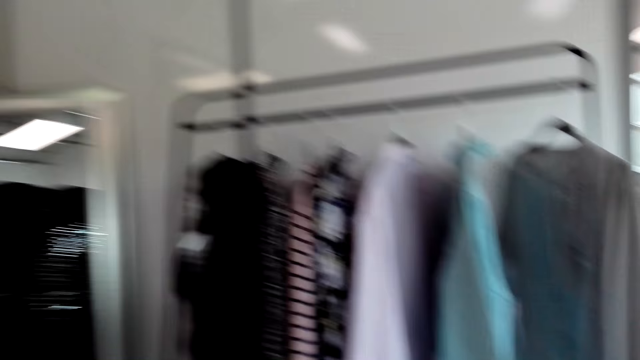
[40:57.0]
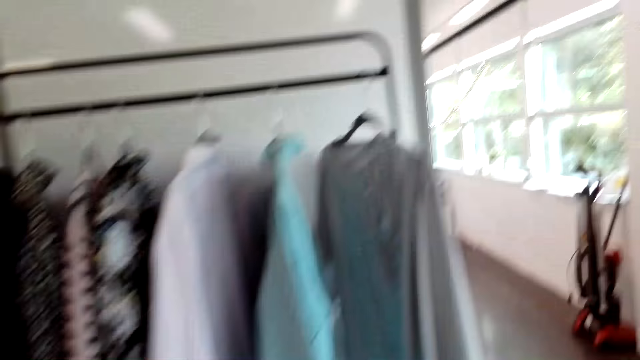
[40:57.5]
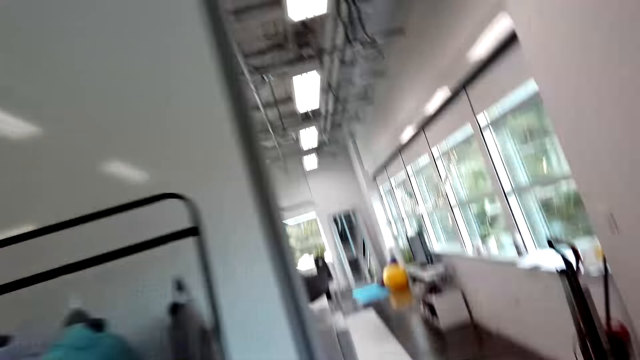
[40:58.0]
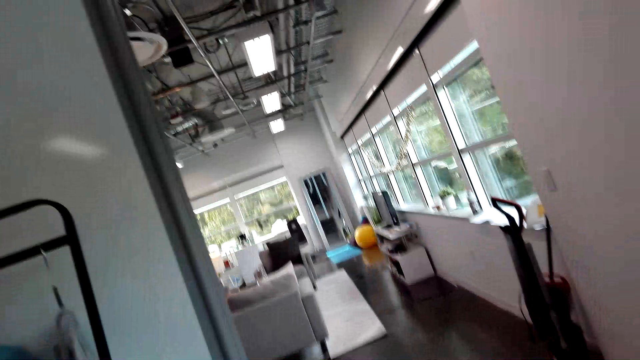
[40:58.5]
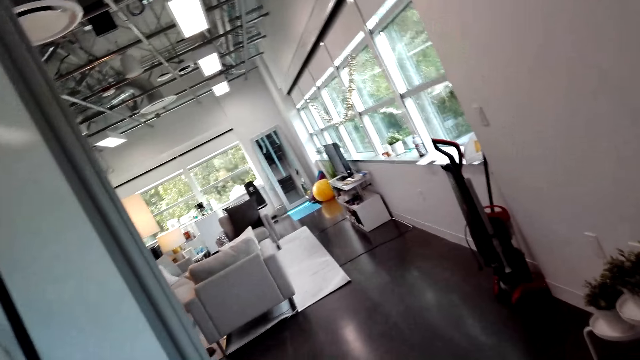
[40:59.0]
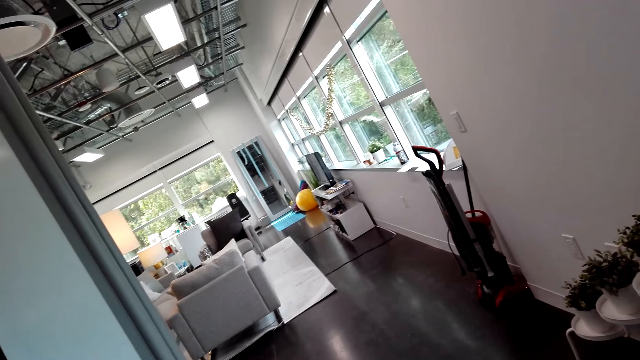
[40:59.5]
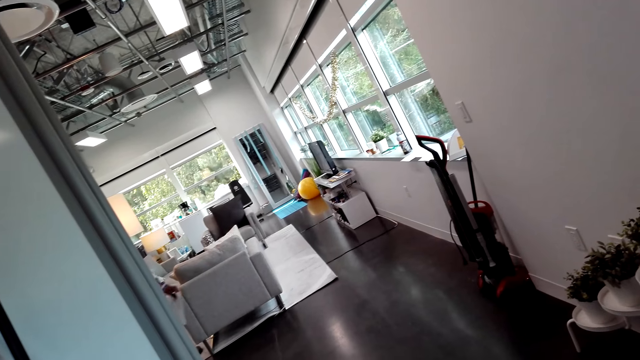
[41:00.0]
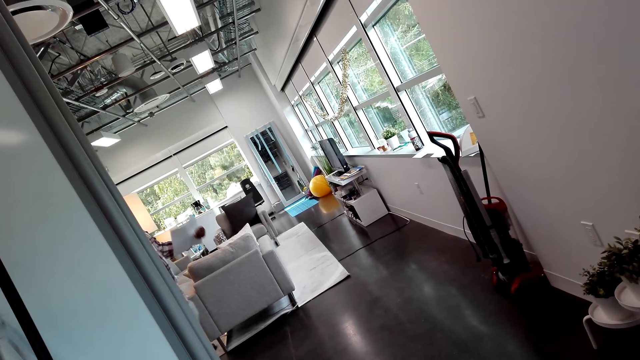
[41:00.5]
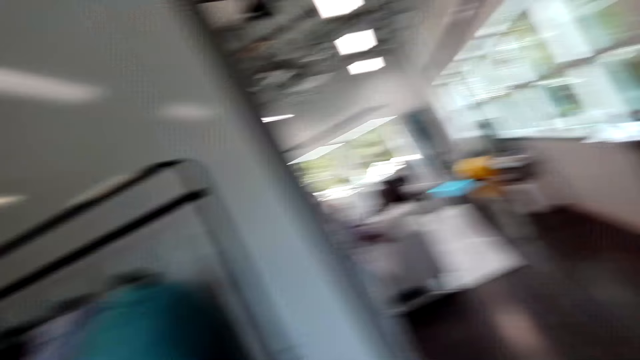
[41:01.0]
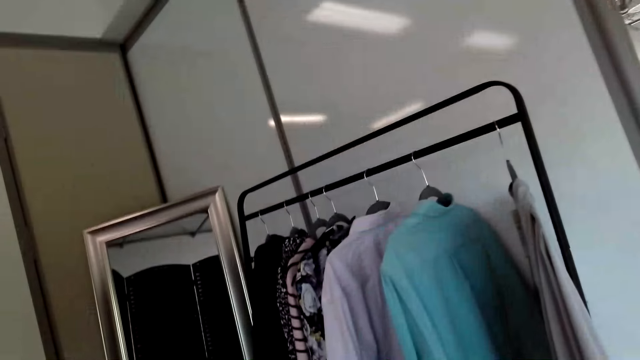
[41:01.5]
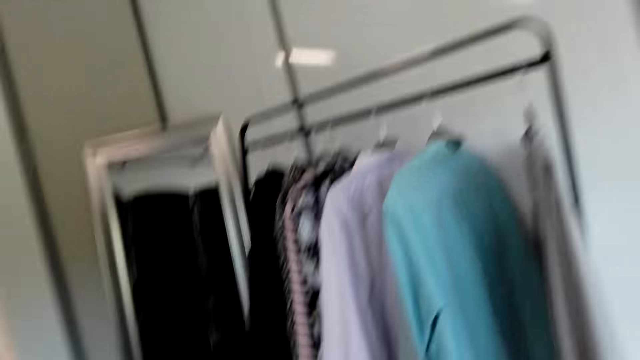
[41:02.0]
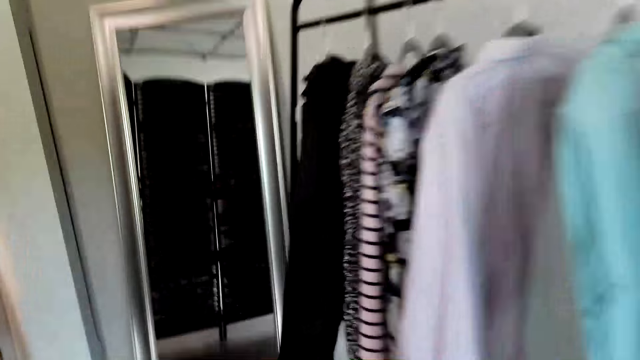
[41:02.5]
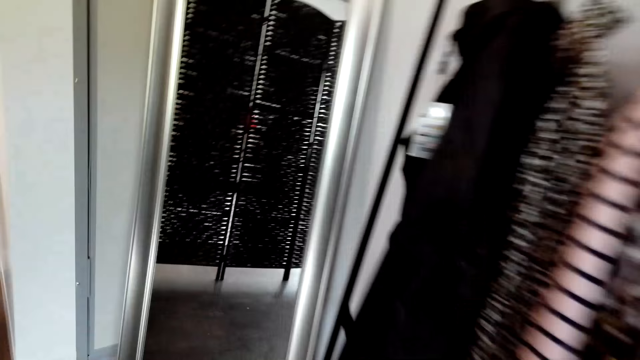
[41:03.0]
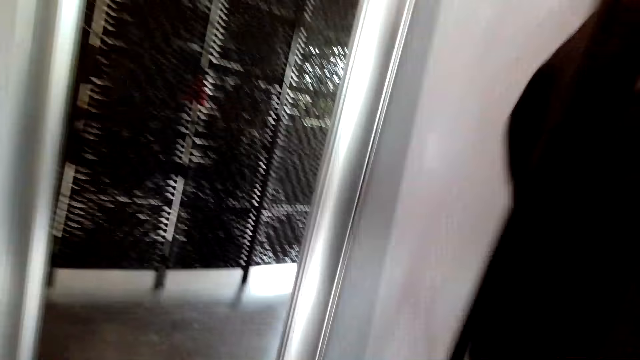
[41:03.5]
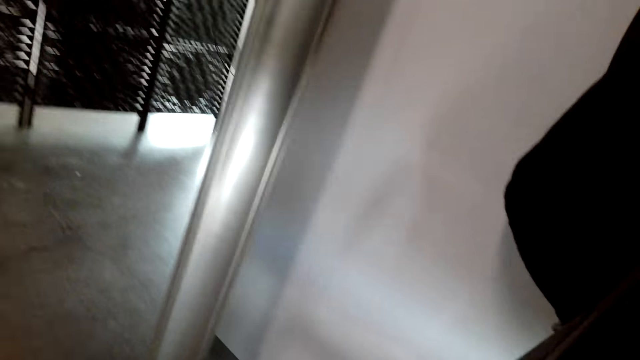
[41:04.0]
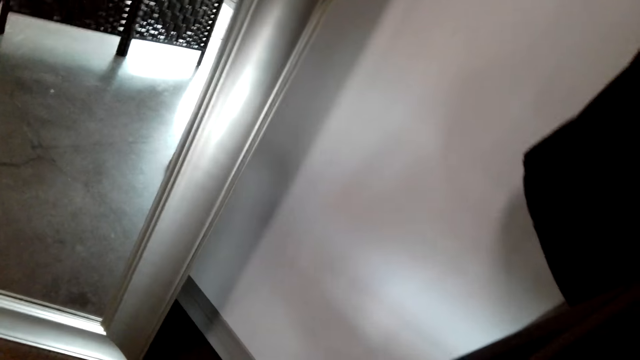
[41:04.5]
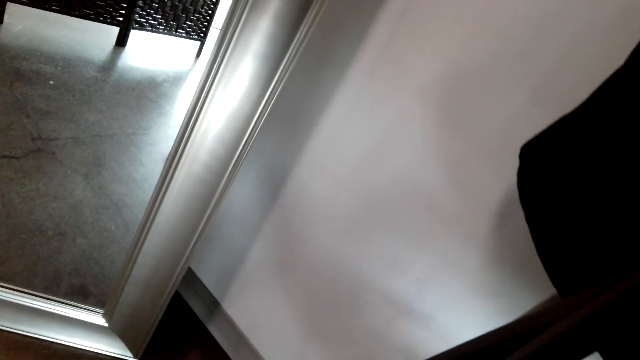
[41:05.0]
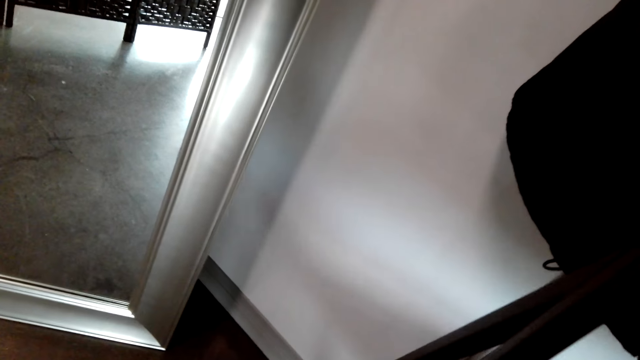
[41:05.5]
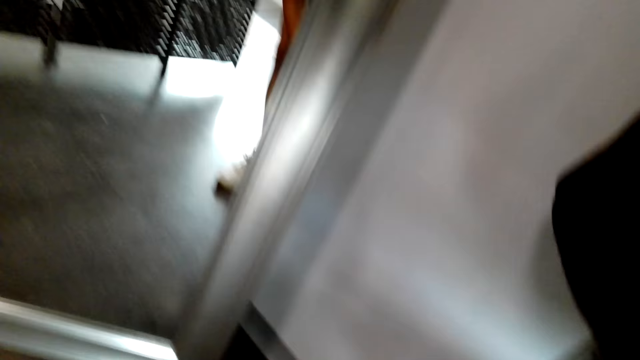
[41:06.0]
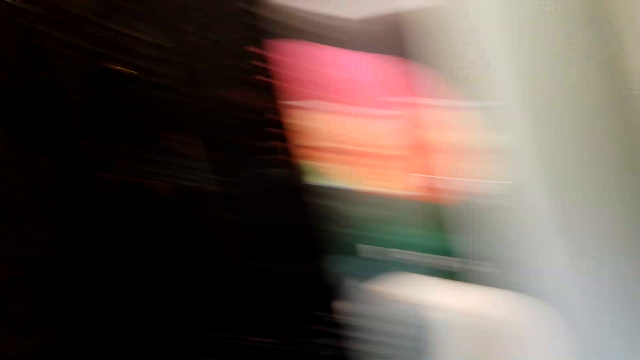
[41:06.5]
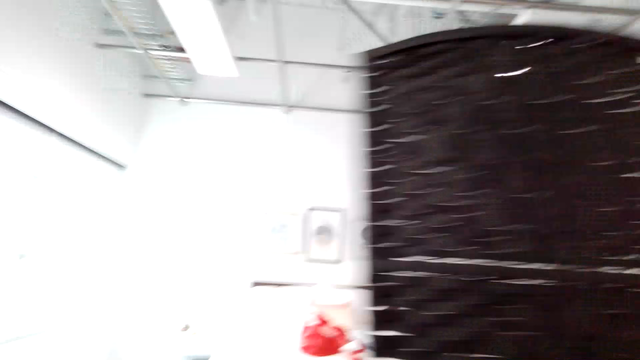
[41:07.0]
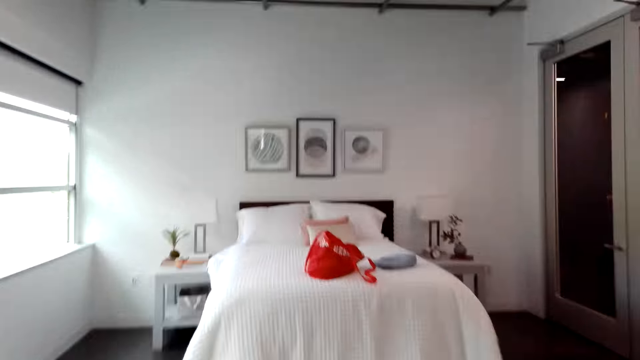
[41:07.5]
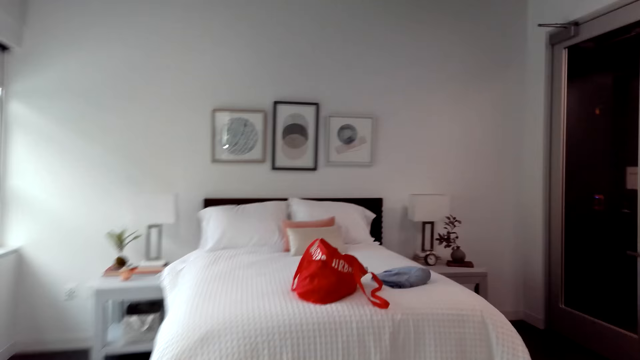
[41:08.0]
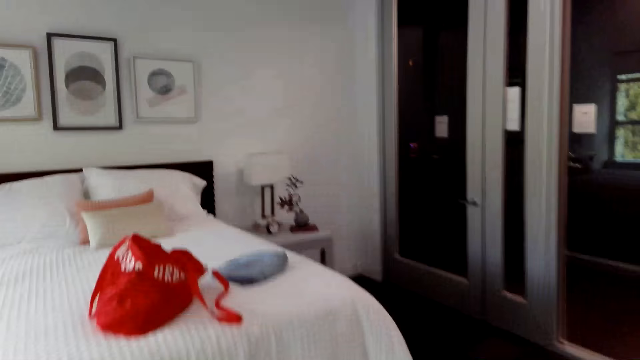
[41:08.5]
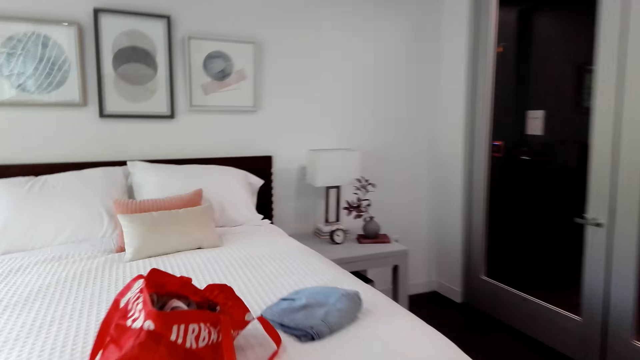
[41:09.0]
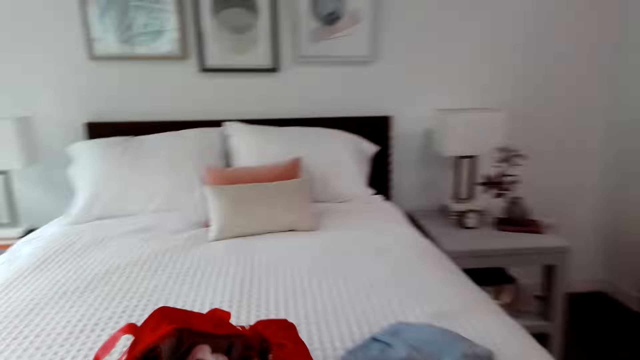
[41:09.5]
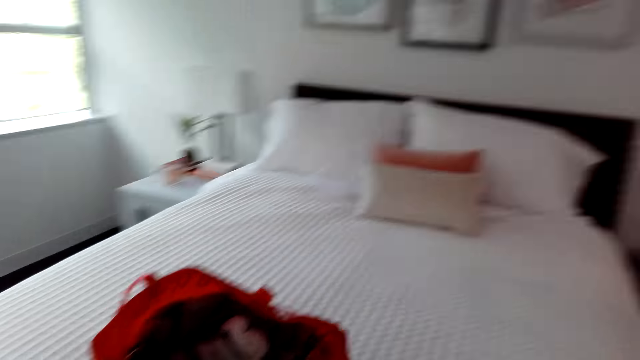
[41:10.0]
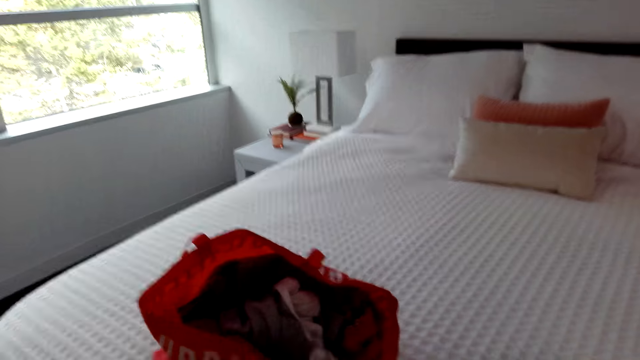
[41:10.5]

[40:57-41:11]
The camera wearer converses with a man. The man makes a hand gesture. The man converses with the camera wearer. The camera wearer looks at the mirror. They walk around the house.

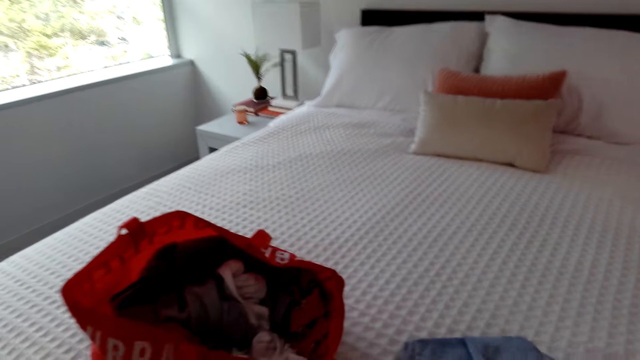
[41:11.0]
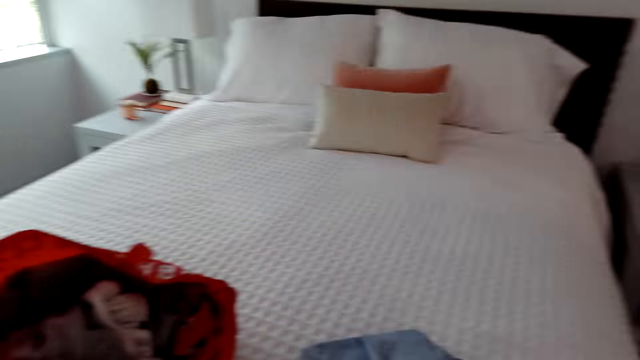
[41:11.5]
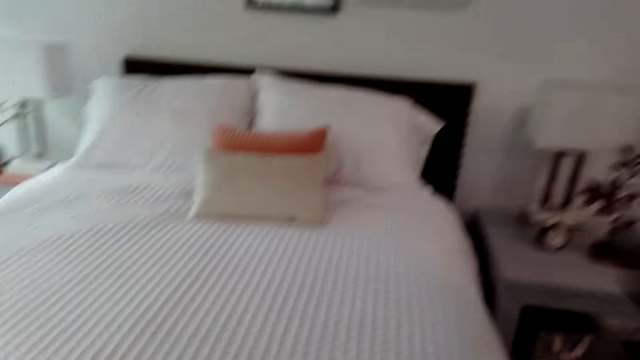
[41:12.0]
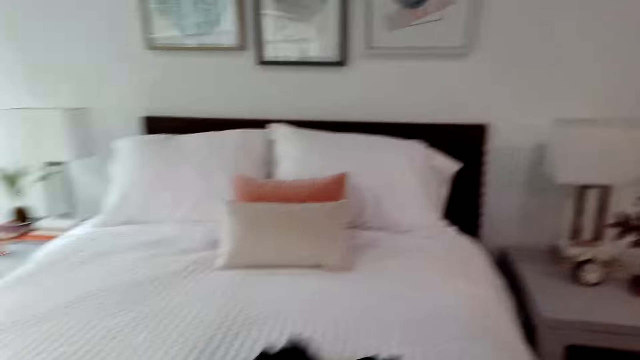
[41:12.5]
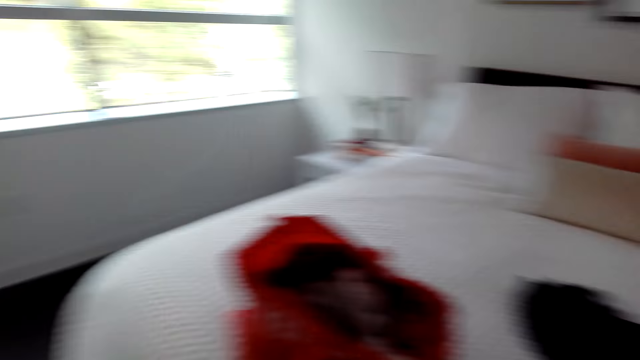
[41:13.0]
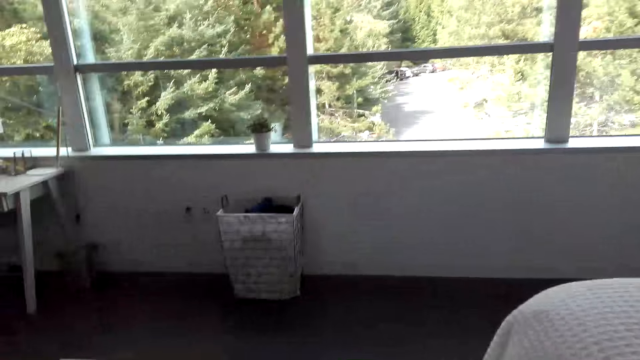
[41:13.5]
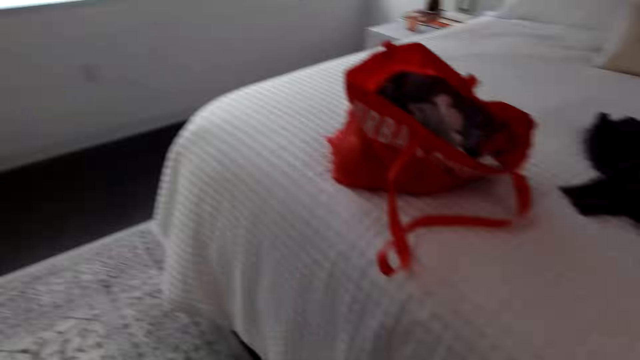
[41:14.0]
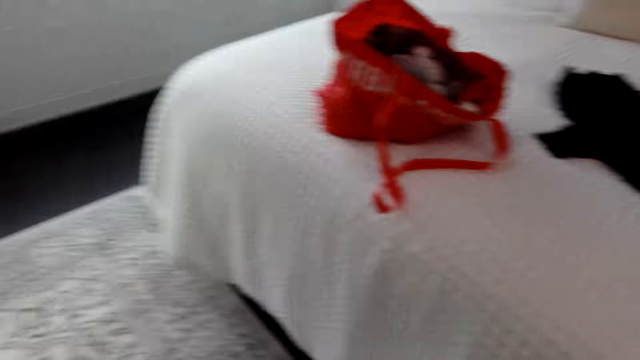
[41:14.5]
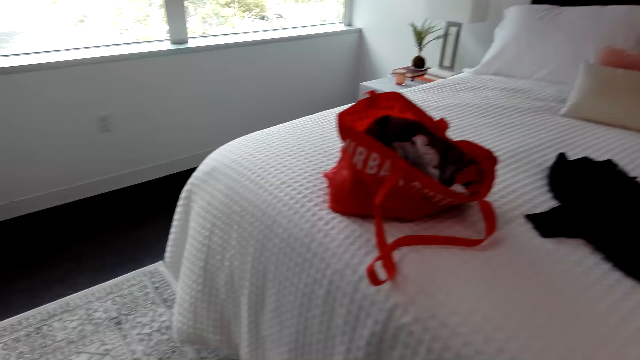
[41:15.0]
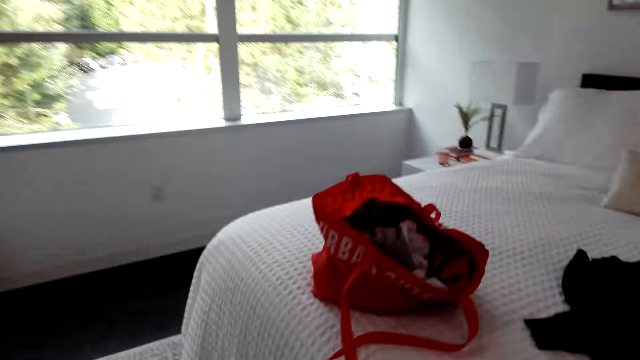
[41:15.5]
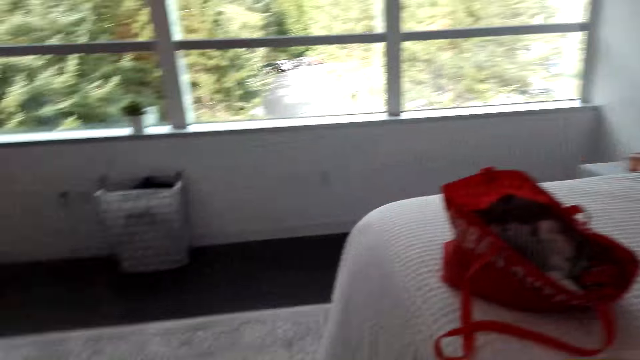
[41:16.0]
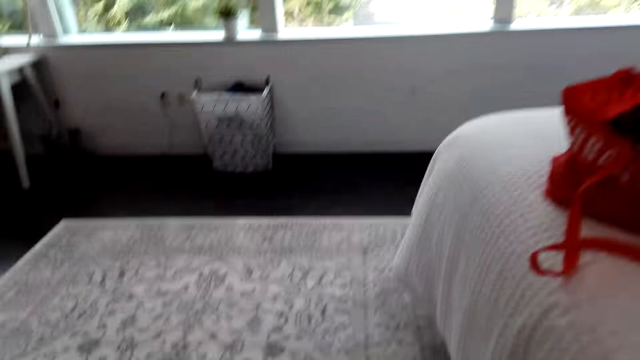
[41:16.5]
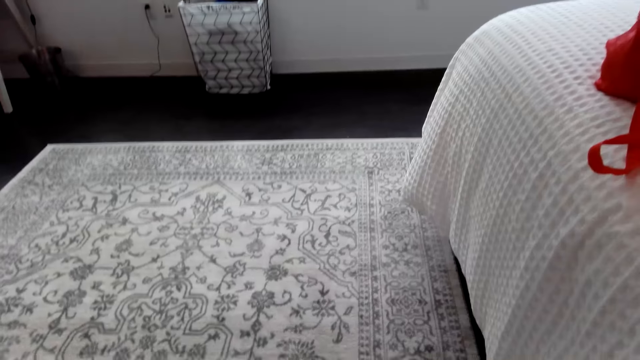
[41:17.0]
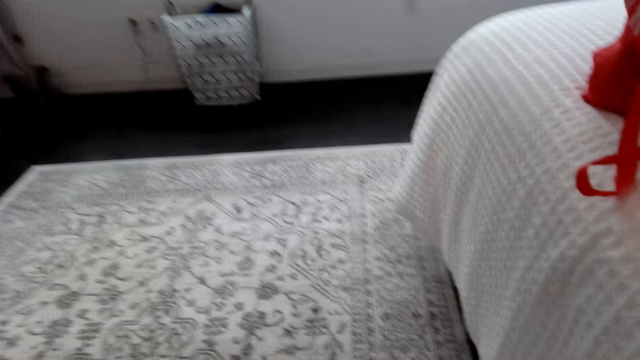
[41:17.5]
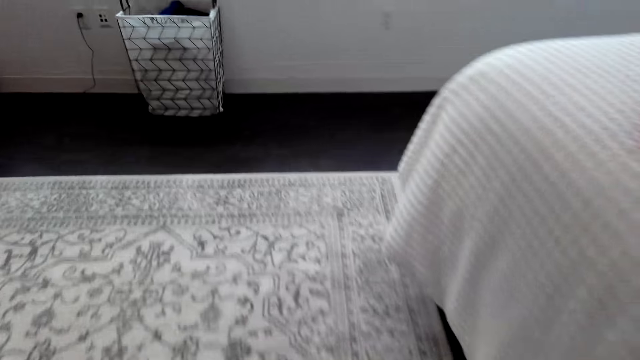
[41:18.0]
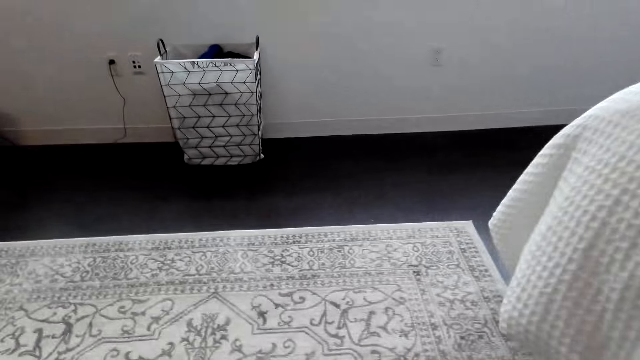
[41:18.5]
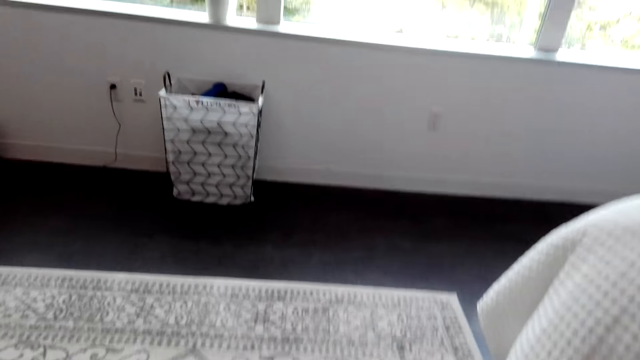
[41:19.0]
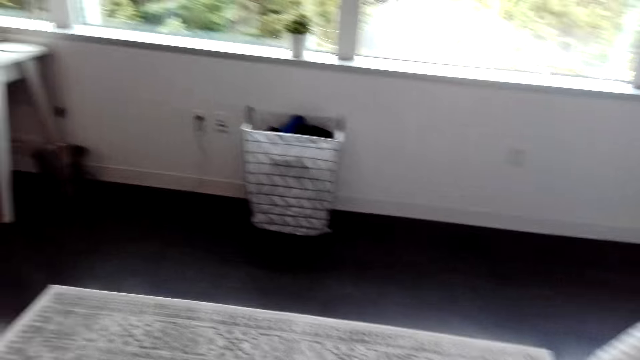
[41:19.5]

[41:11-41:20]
The camera wearer throws a cloth on the bed. They put the clothes on the bed. They look around the bedroom.
